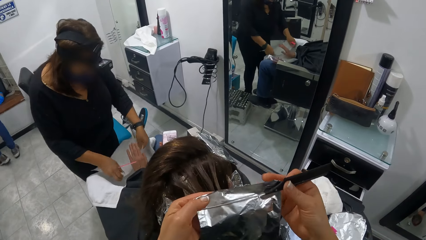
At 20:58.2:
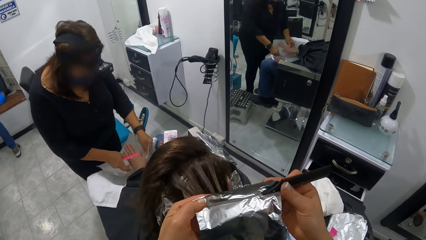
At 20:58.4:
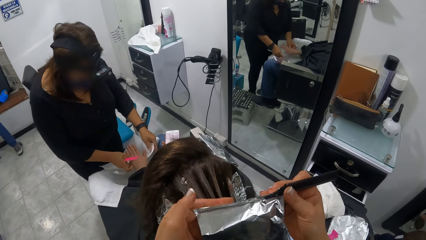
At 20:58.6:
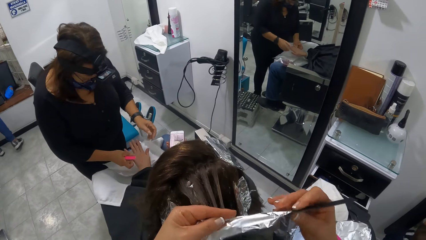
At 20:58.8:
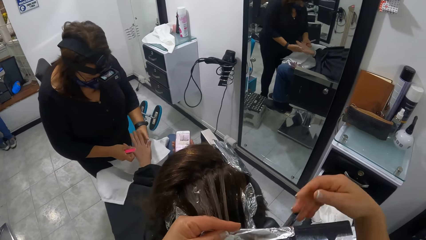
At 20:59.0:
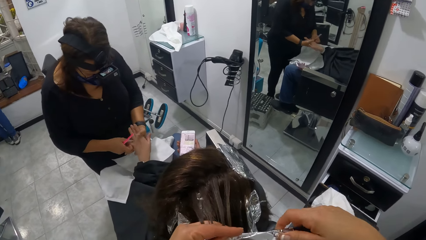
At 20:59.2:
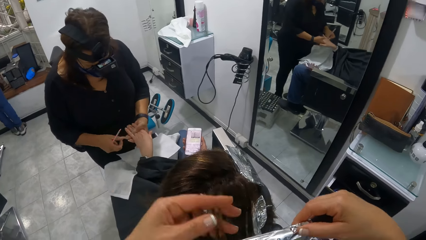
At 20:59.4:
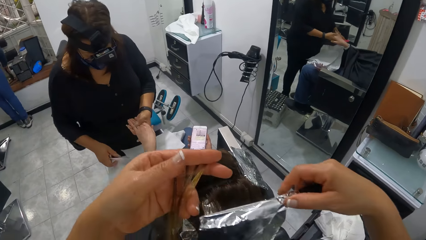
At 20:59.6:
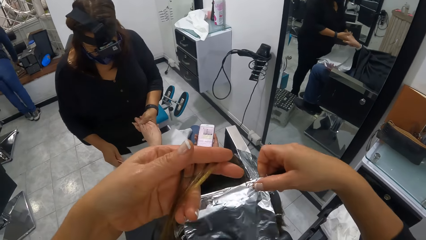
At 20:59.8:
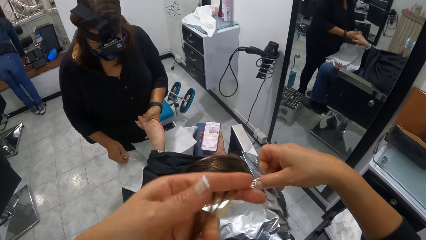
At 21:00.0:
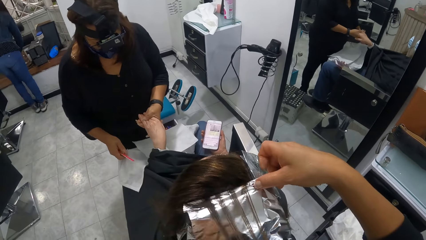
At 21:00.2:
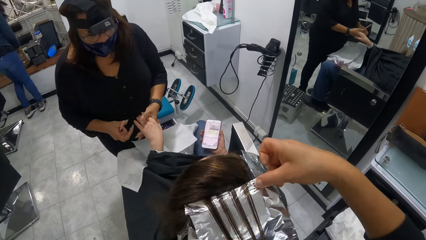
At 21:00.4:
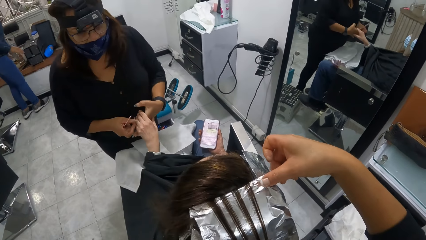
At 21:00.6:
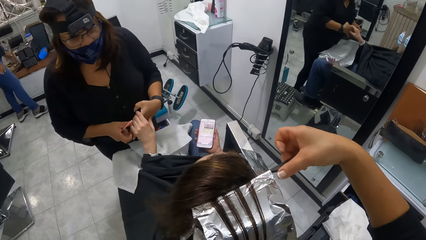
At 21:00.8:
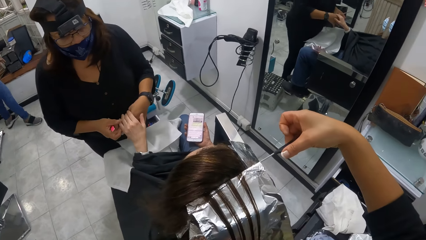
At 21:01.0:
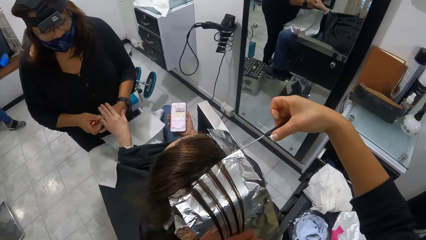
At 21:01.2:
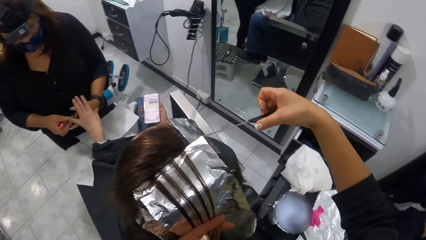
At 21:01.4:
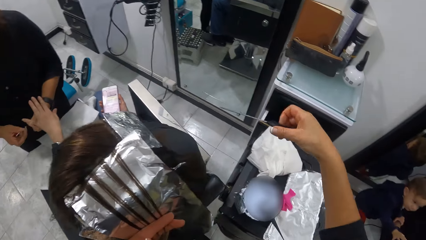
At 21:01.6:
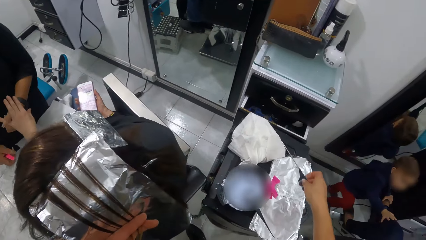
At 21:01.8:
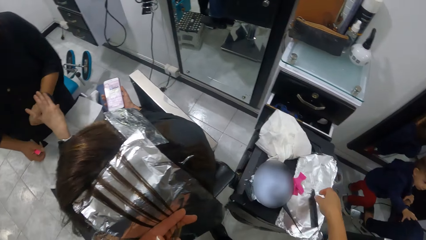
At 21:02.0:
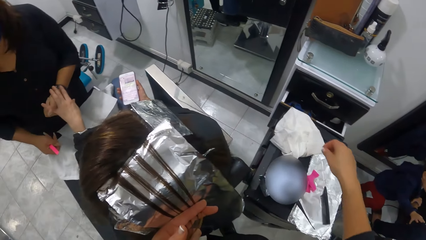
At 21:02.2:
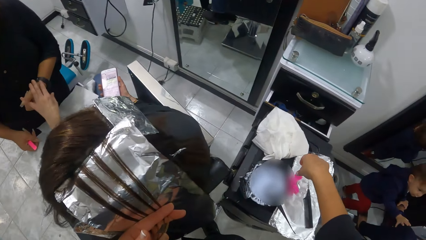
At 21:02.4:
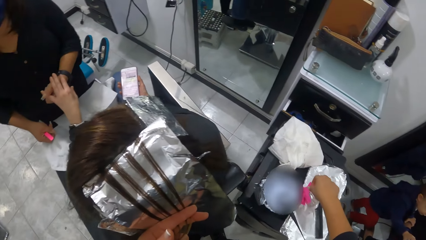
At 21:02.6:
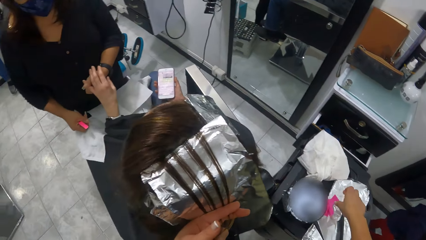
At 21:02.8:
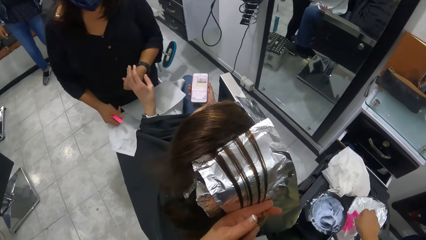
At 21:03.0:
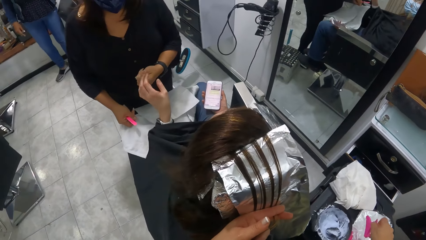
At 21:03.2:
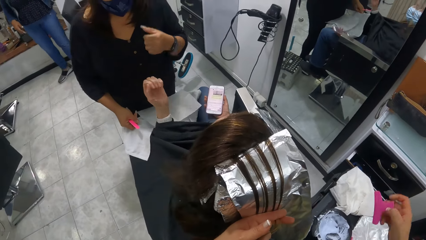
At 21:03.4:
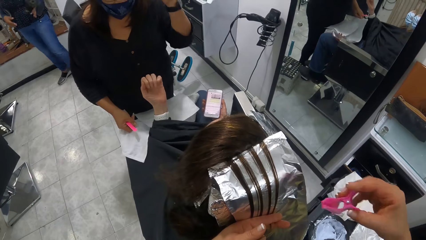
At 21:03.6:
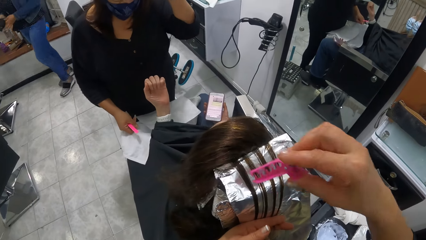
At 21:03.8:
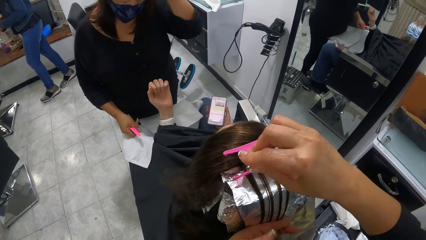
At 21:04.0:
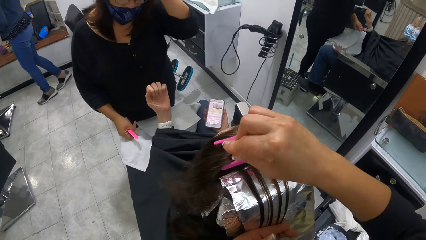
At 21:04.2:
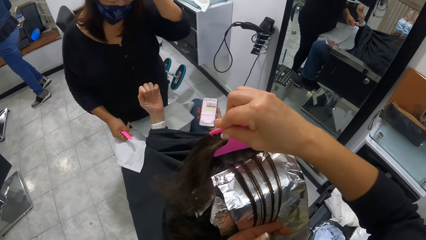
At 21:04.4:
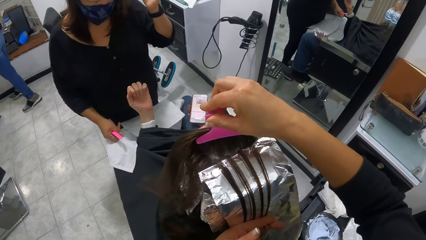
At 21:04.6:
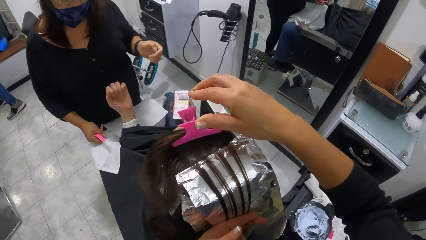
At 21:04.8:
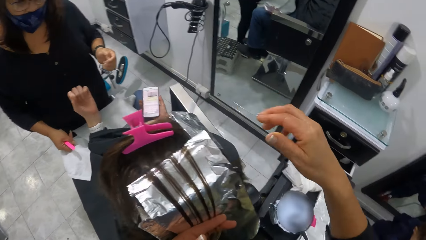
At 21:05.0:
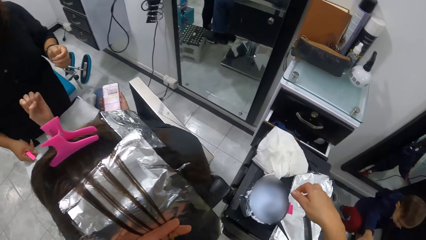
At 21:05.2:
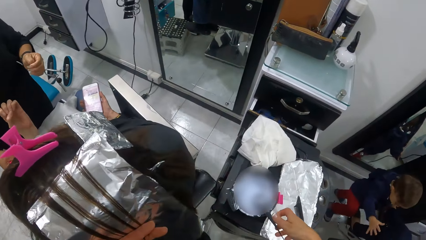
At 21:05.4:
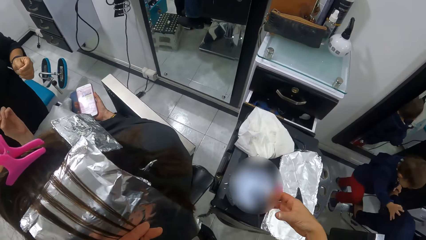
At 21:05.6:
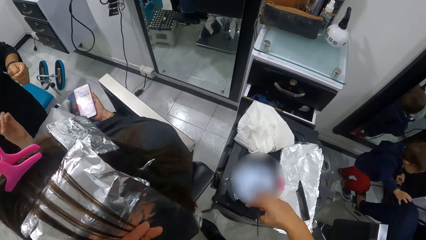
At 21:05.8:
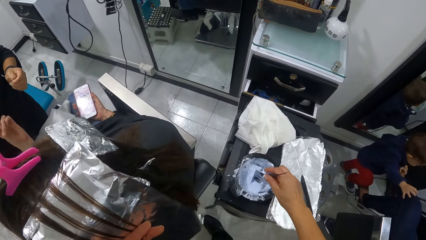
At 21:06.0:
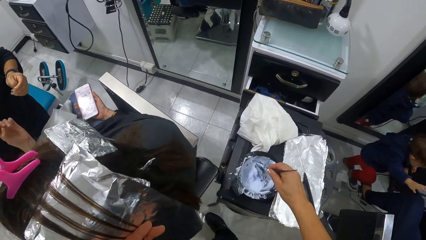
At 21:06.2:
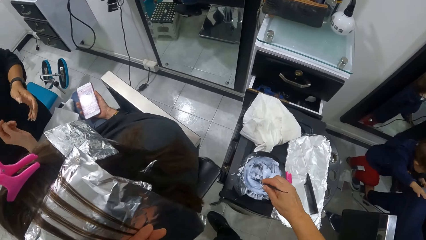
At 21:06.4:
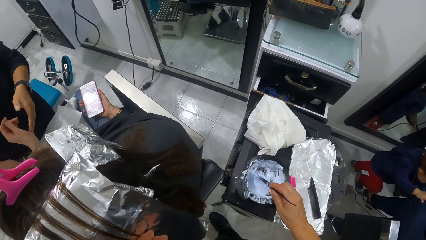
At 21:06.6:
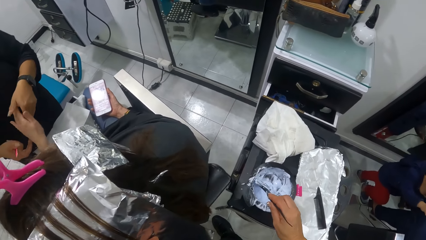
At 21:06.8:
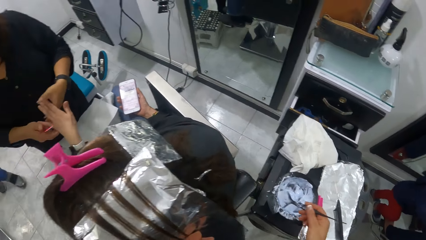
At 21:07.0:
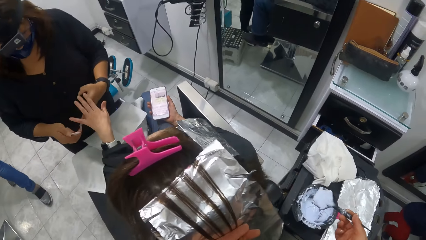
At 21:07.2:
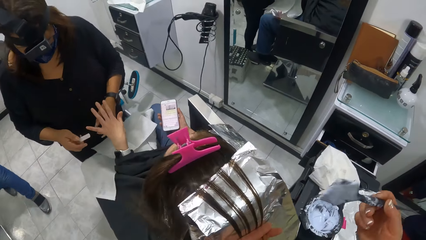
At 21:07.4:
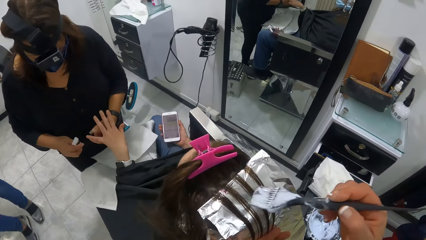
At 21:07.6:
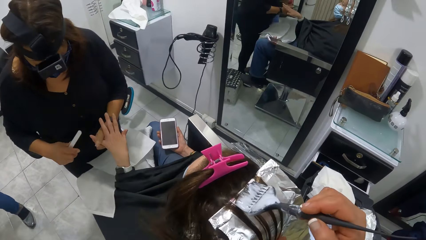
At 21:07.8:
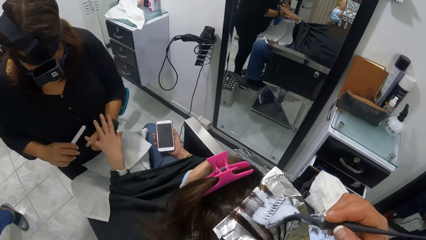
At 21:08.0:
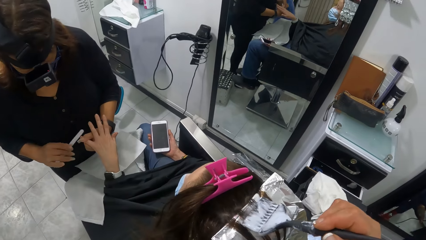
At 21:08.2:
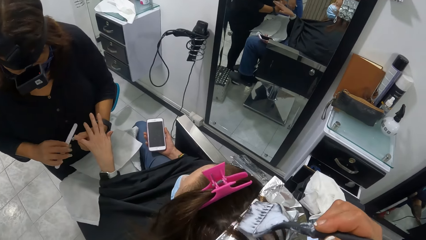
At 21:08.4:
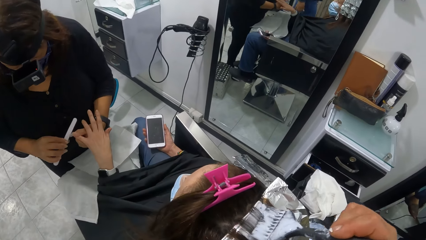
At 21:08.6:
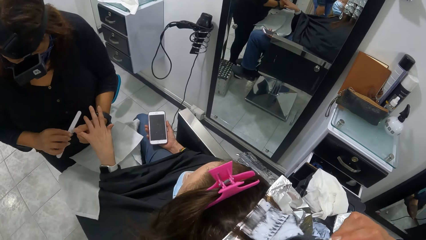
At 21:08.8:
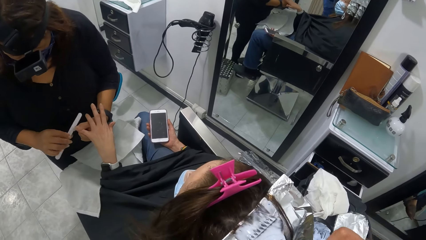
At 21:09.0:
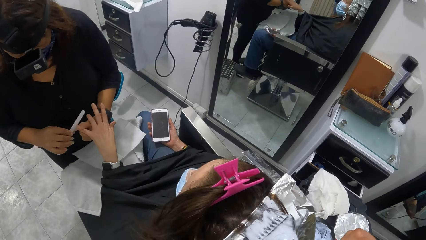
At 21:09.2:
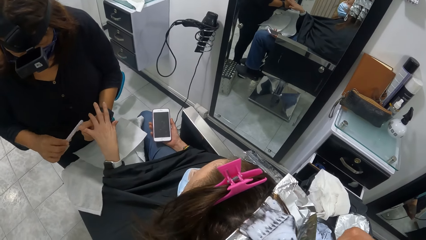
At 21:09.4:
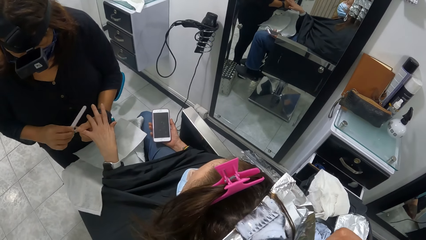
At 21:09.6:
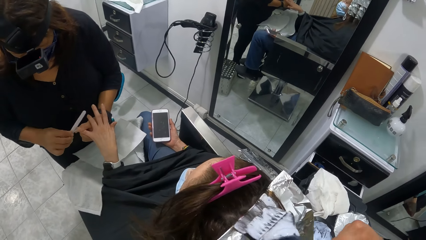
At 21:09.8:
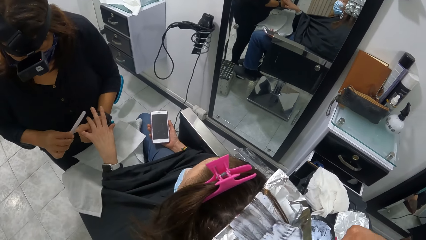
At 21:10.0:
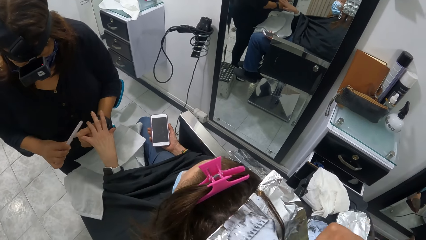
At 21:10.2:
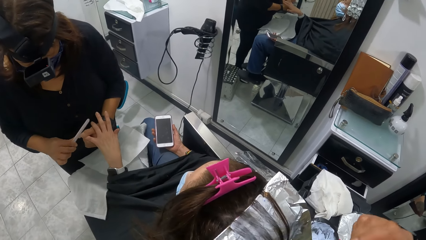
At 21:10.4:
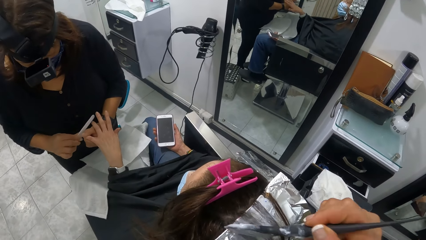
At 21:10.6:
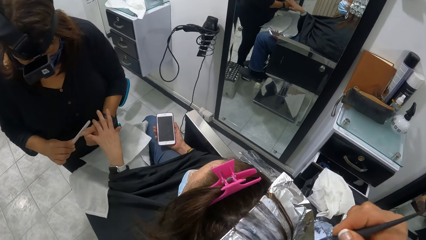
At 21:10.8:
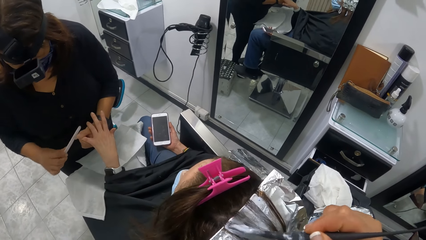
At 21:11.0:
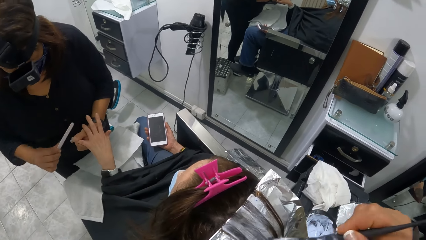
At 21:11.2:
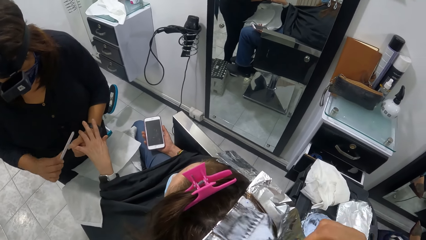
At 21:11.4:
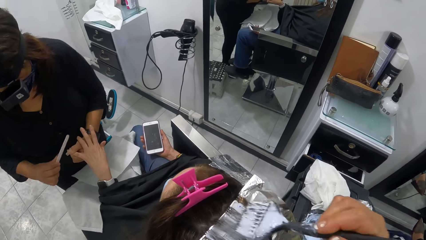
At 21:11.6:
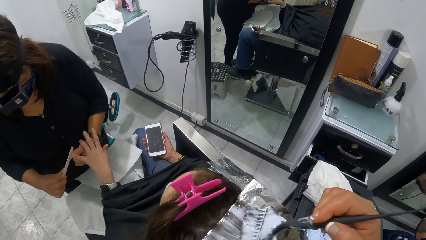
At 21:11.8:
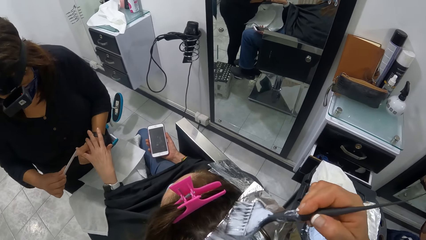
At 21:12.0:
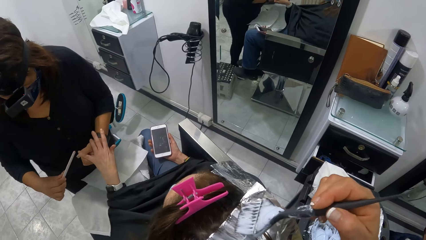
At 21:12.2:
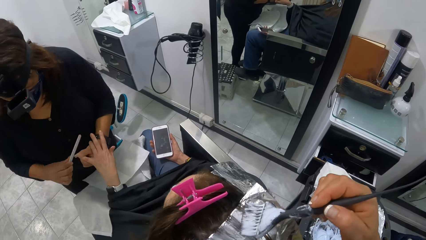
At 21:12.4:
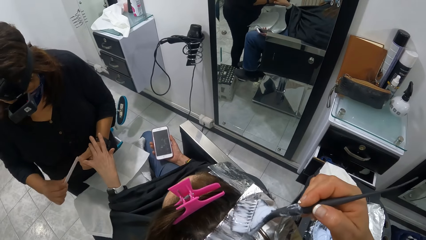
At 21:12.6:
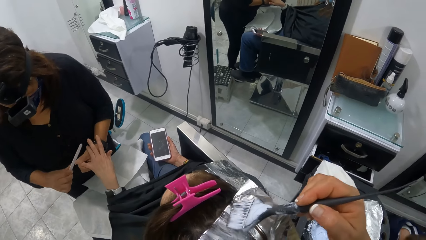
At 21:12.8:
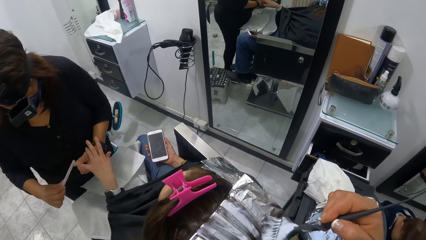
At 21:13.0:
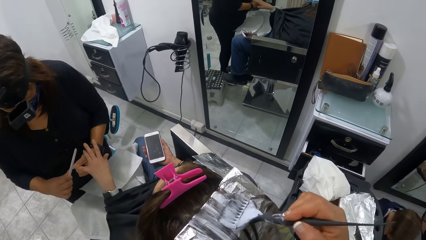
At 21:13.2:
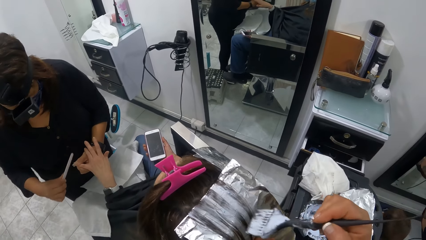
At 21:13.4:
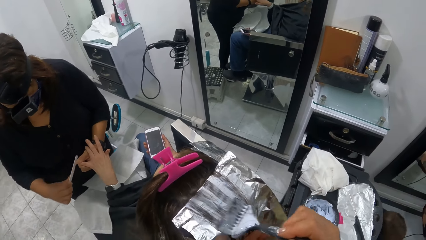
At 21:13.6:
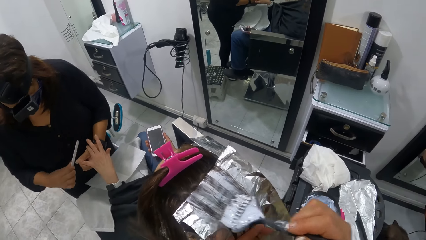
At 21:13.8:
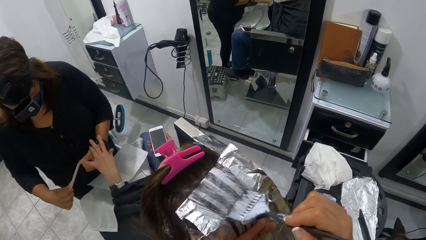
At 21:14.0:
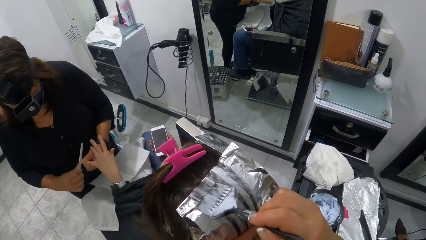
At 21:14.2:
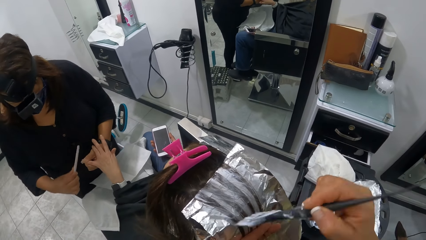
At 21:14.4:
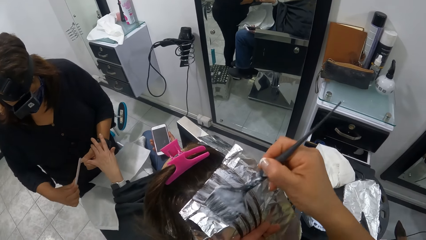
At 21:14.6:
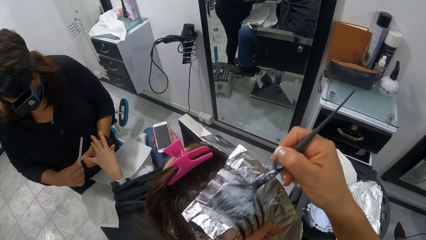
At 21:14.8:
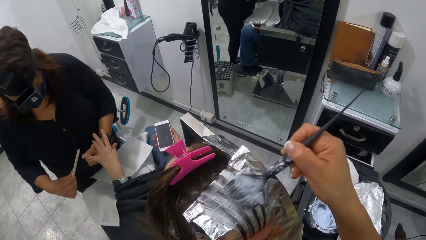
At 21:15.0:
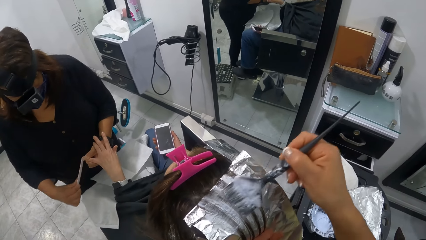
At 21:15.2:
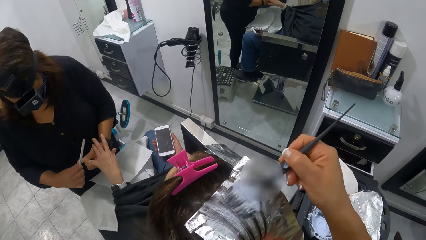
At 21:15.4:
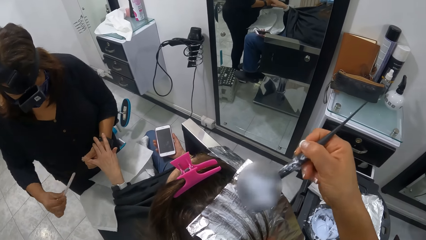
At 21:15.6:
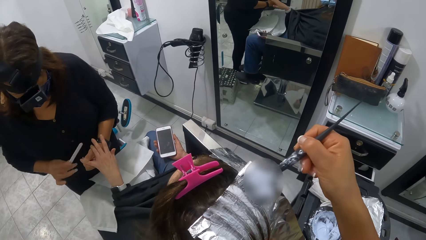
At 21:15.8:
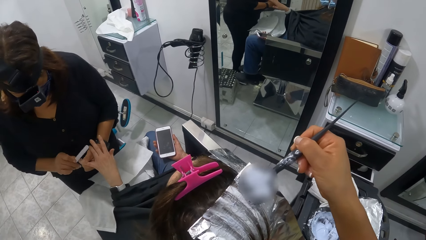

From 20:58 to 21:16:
The woman places a napkin under the other woman's right hand. The camera wearer rolls the foil on the comb in her right hand. The first woman holds the other woman's right hand with her left hand. The camera wearer places the foil under the divided portion of the other woman's hair with her right hand. She removes the comb in the foil with her right hand. She drops the comb on the cabinet with her right hand. She picks up the wrap on the cabinet with her right hand. She clips the hair. She holds the other woman's hair with the wrap in her right hand. She picks up the tint brush. She mixes the cream in the cup with the comb in her right hand. She removes the comb from the cup with her right hand. She plasters the cream on the other woman's hair with her right hand. The first woman files the other woman's hand with the file in her right hand.
